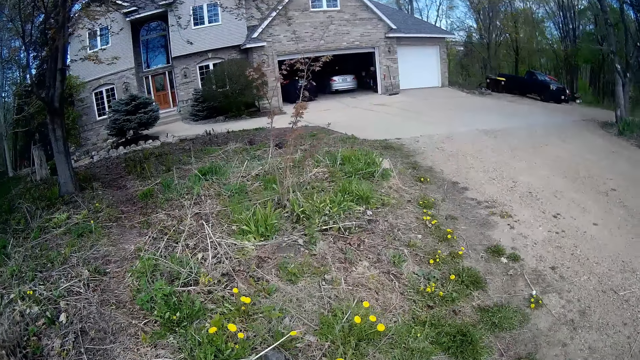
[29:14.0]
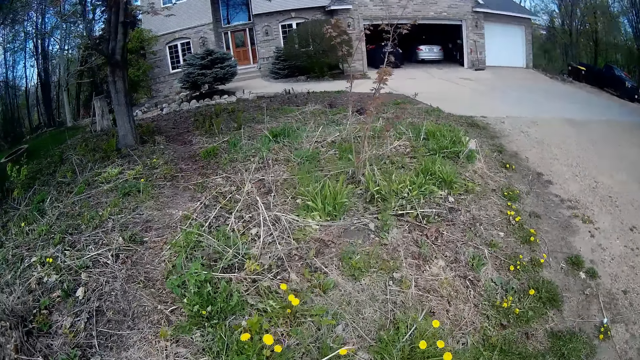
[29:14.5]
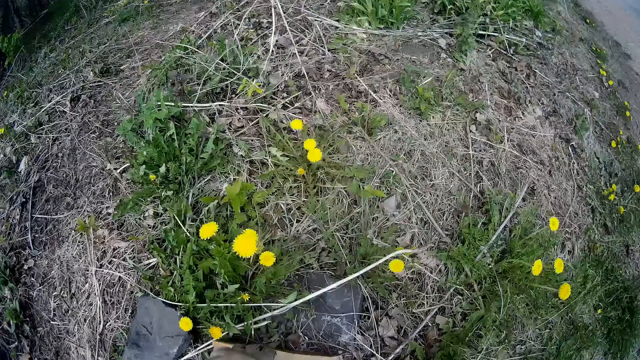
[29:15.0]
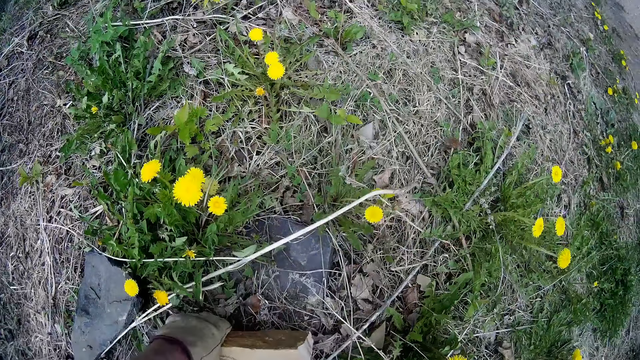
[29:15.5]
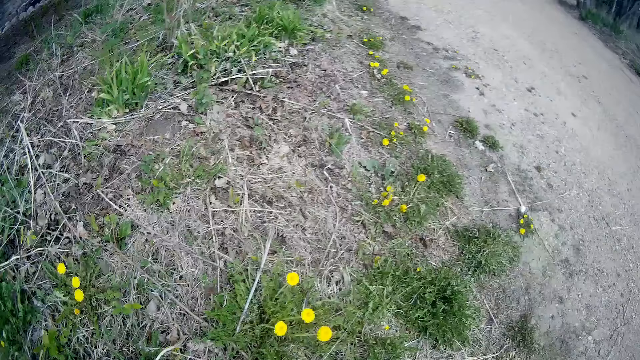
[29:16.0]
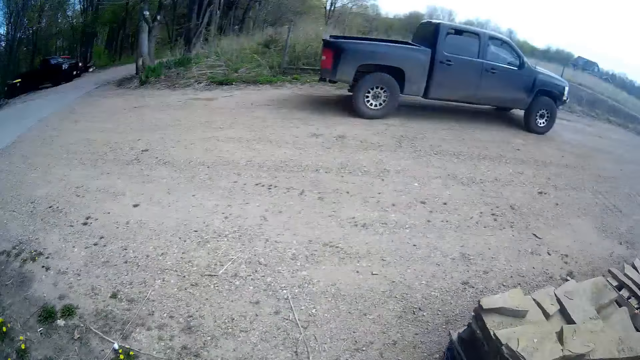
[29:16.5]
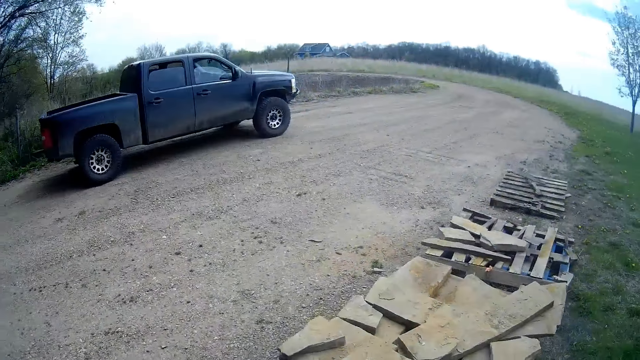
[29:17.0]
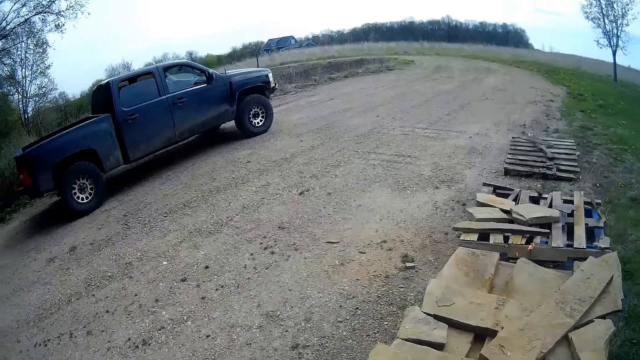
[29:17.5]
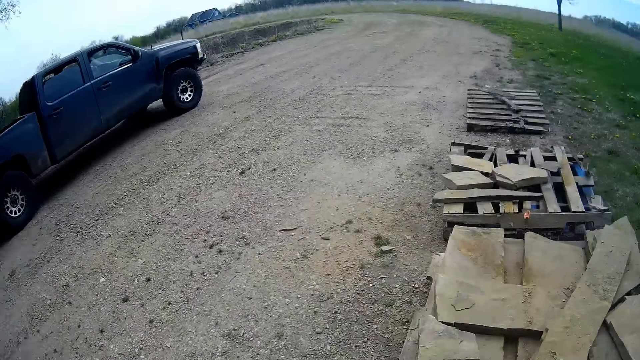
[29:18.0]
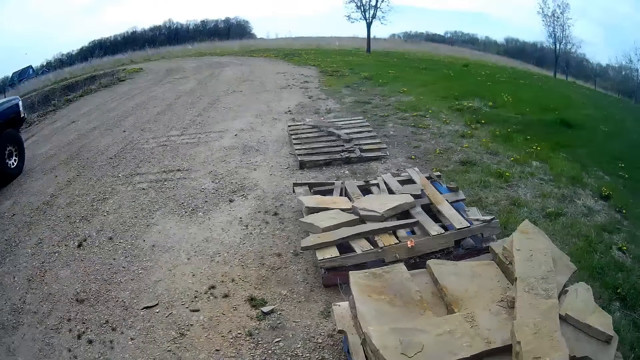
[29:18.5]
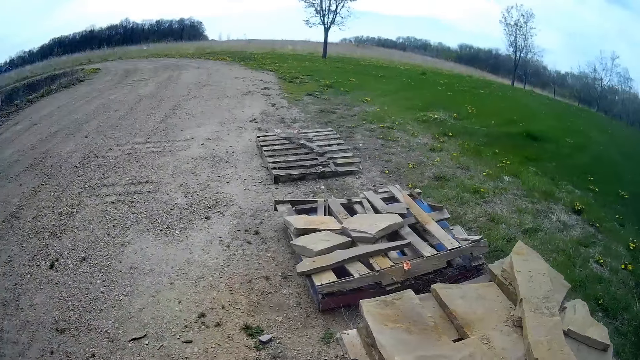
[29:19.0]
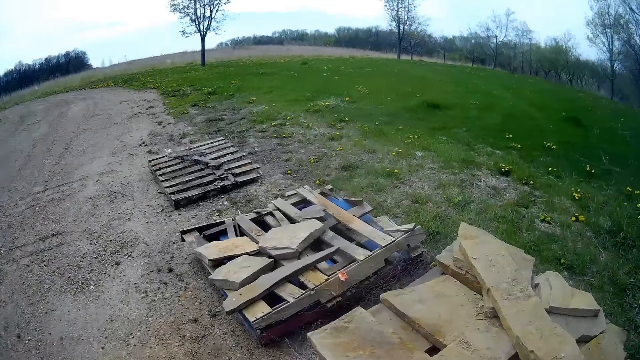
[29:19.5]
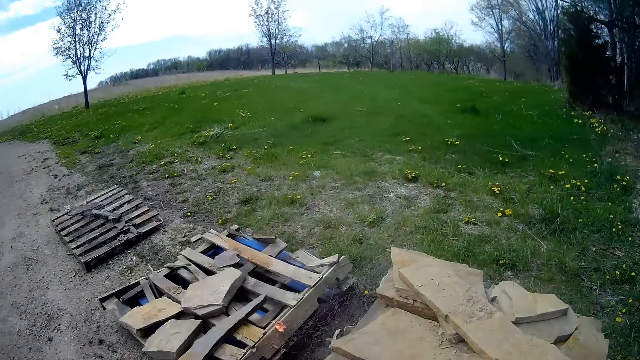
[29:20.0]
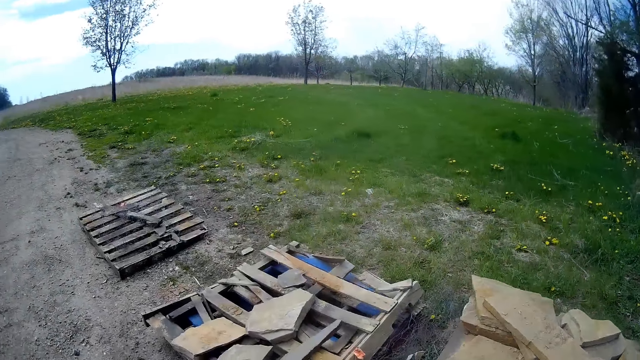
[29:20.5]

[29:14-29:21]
The camera wearer picks up a slate from the ground with his left hand.

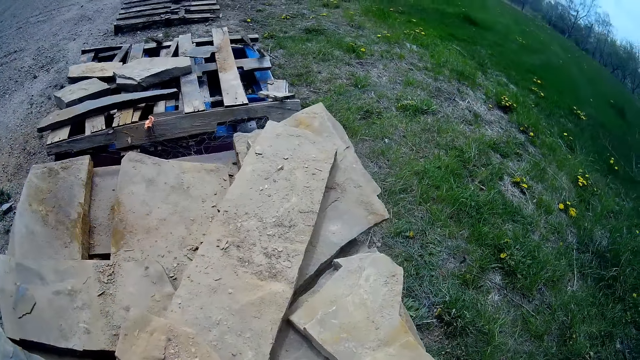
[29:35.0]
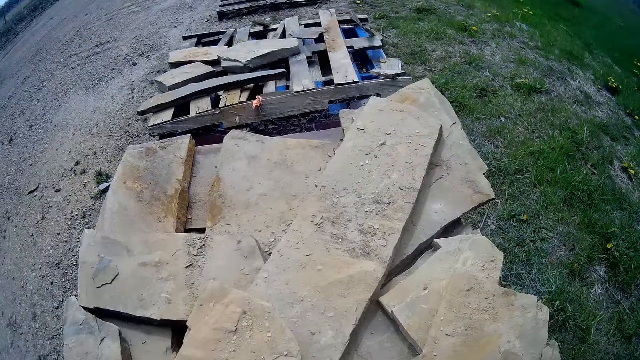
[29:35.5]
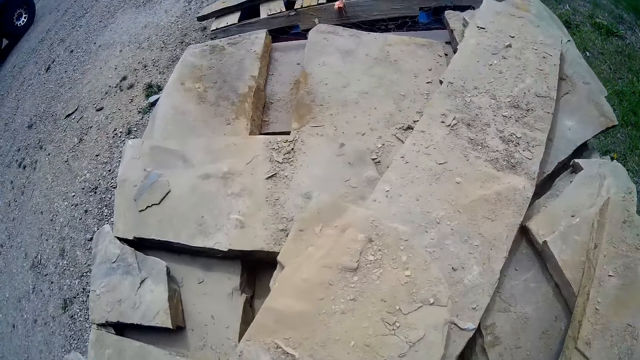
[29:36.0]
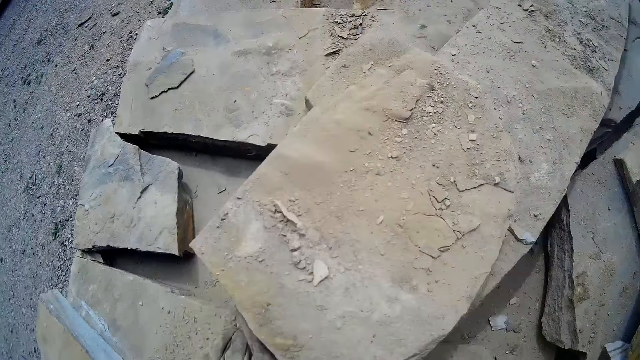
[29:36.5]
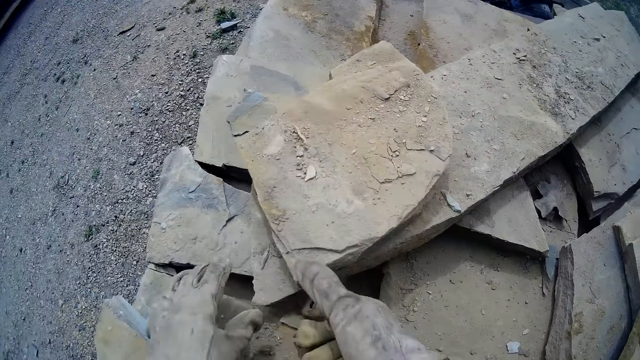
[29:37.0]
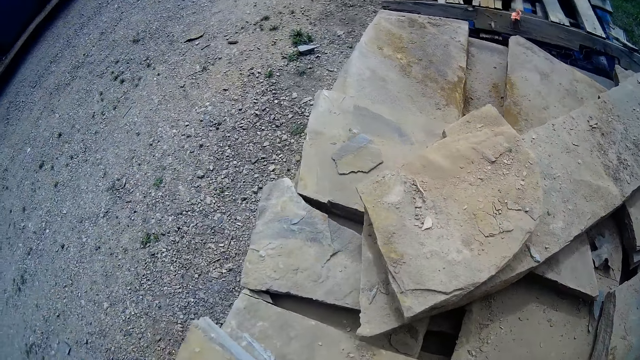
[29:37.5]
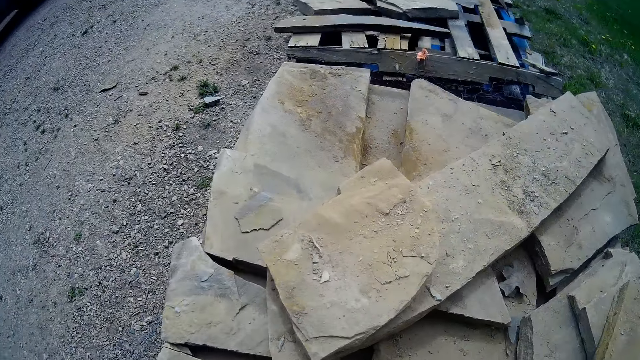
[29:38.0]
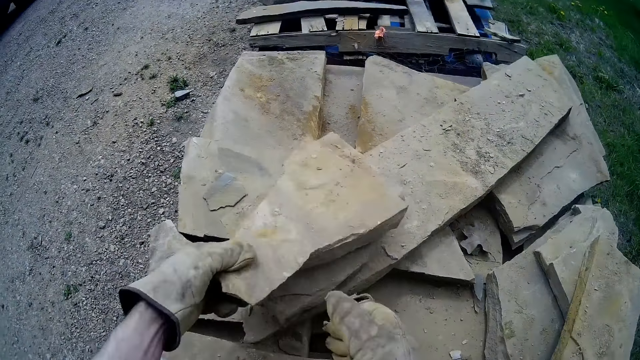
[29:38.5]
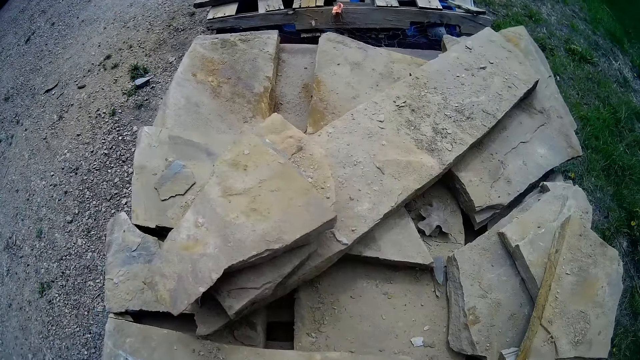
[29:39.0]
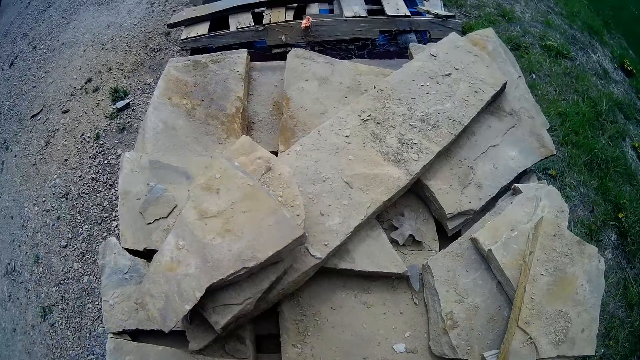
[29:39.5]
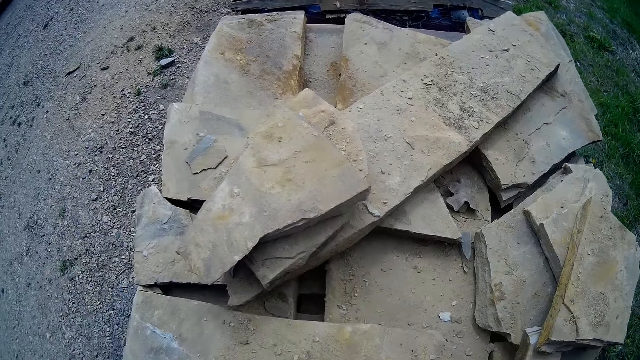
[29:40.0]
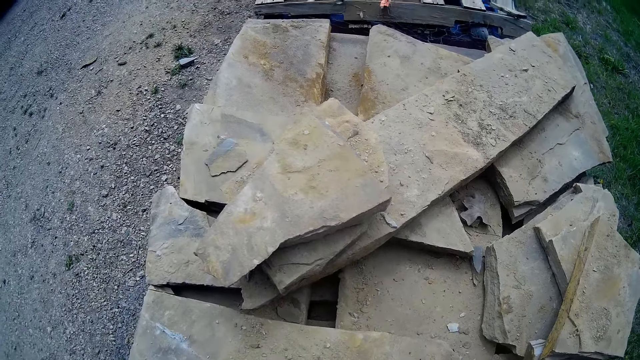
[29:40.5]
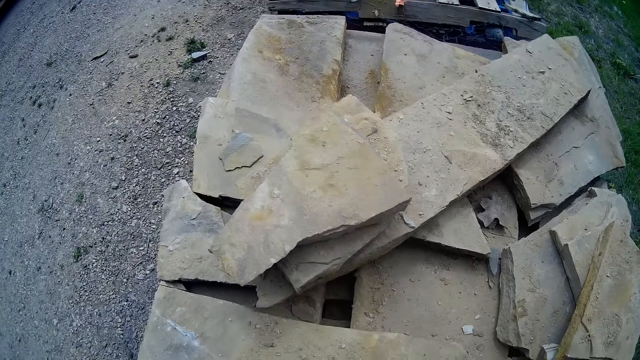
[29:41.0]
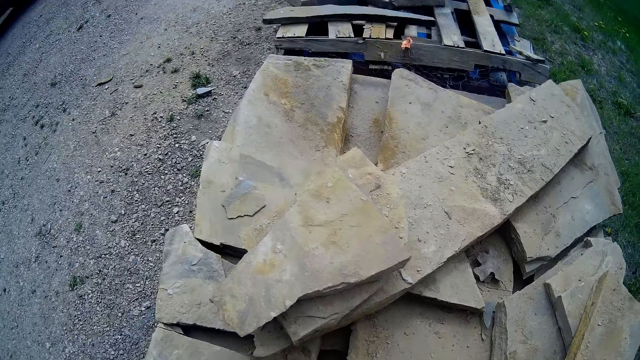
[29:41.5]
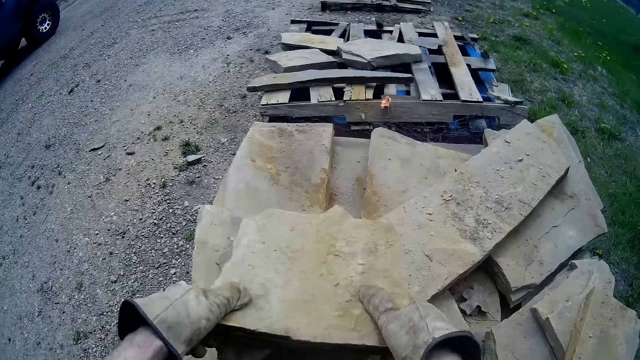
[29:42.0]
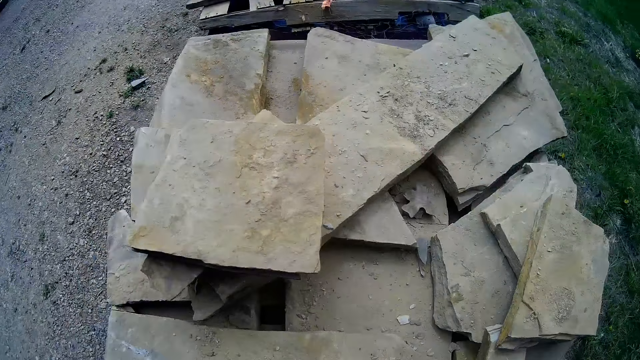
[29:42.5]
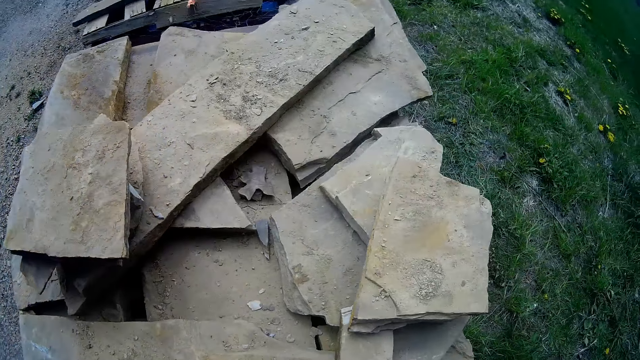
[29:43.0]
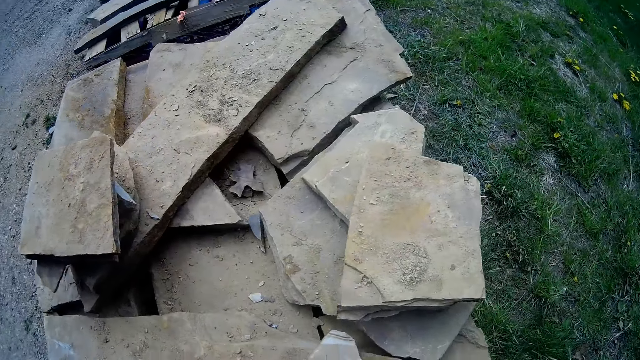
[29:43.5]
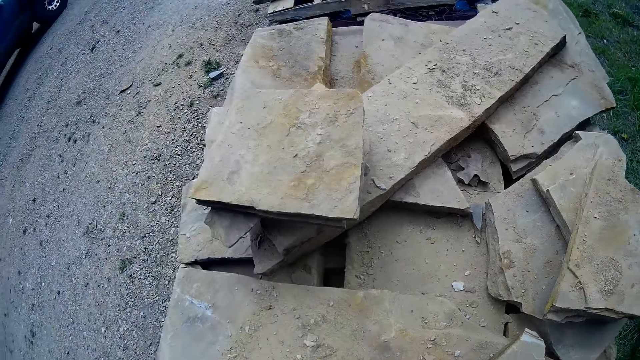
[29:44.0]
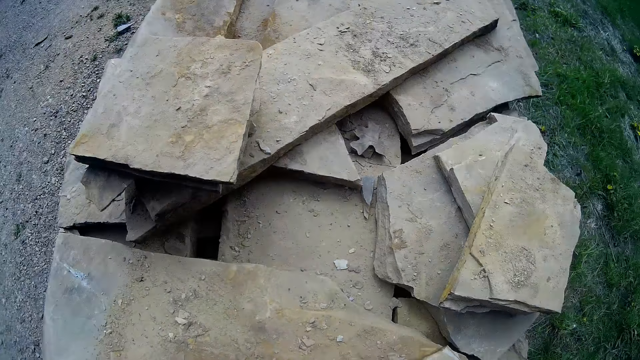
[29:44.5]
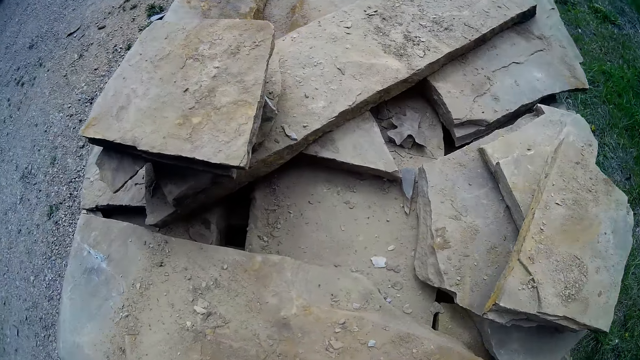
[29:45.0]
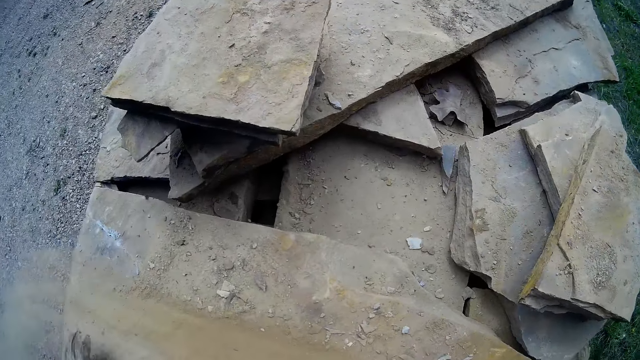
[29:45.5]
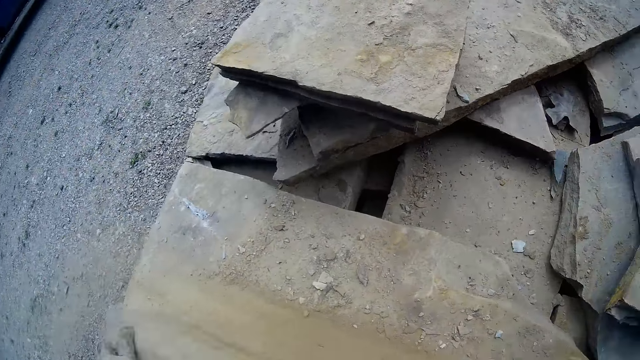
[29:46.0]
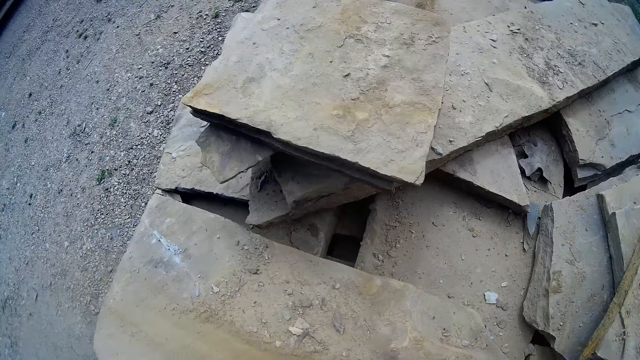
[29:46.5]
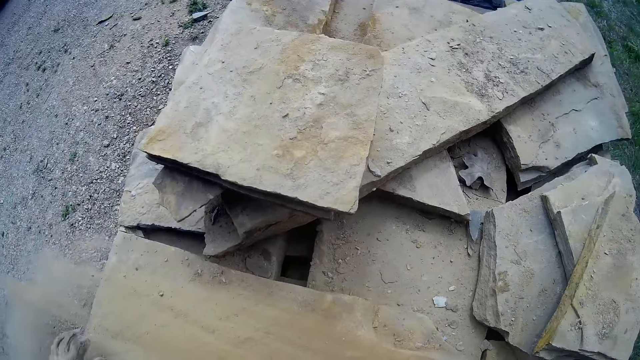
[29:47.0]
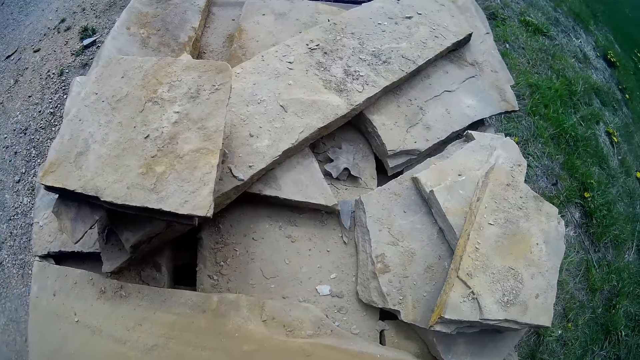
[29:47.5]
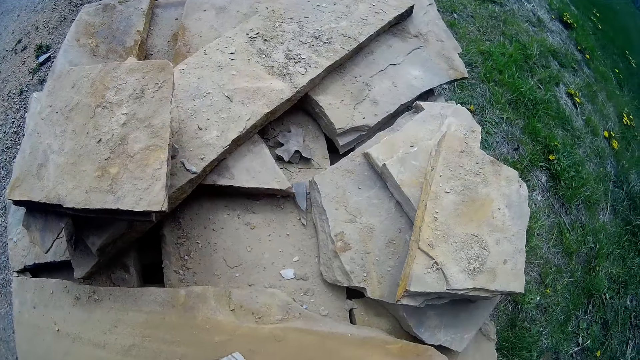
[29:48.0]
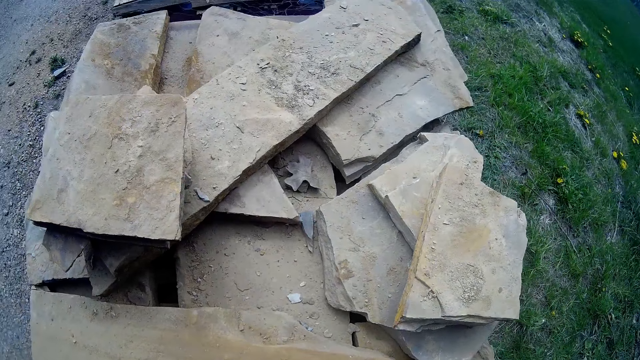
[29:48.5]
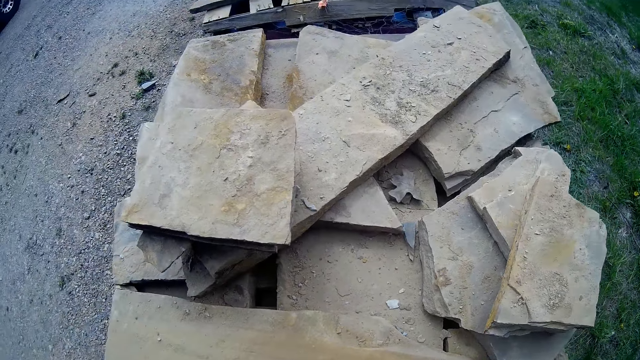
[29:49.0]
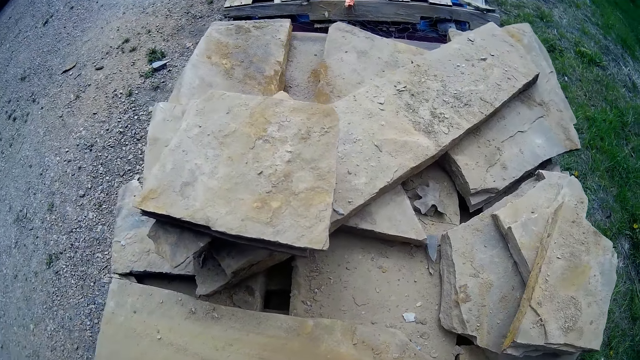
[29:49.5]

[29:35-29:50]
The camera wearer pushes the stone. He adjusts the slate on a stack of slates with both hands. He drops a slate on the stack of slates with both hands. He drops a slate on the stack of slates again. He dusts a slate with his left hand.
